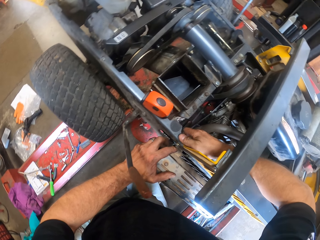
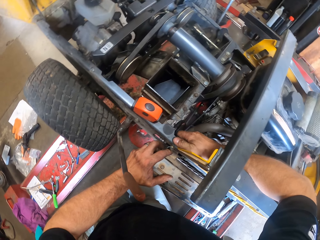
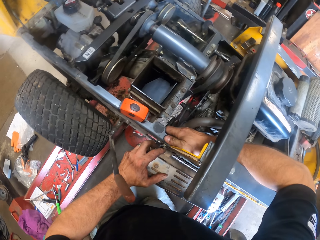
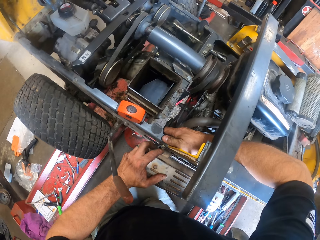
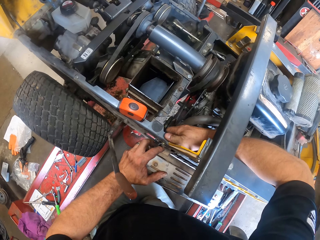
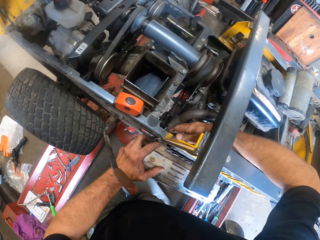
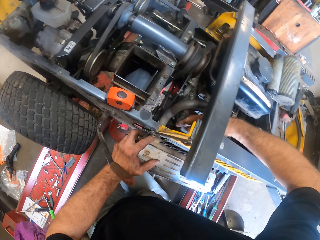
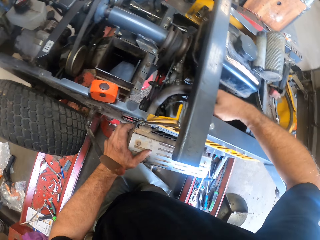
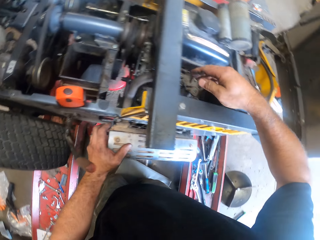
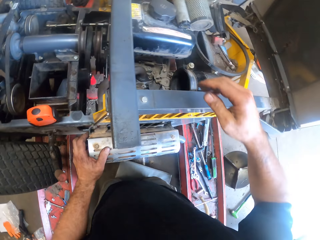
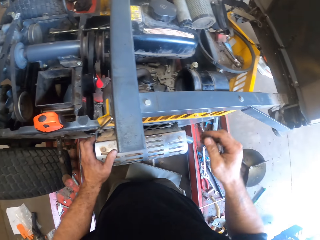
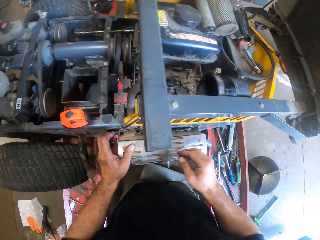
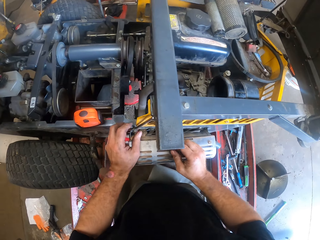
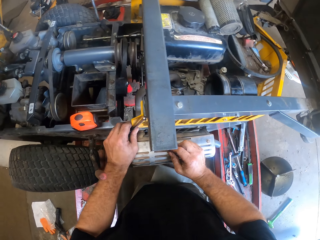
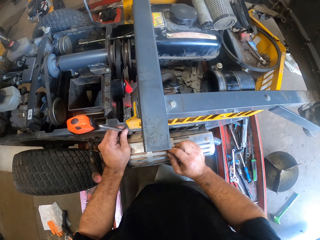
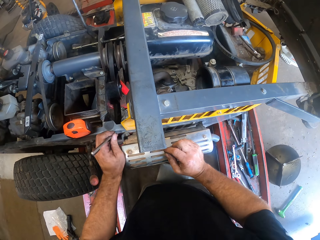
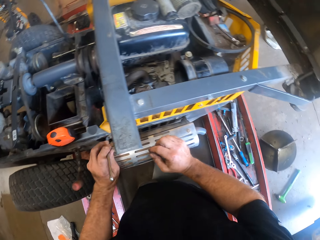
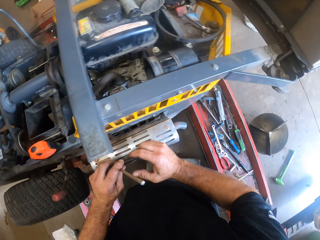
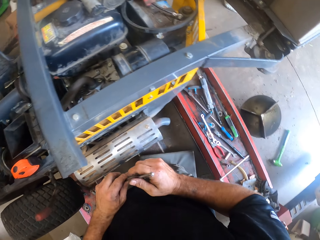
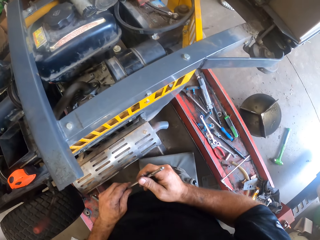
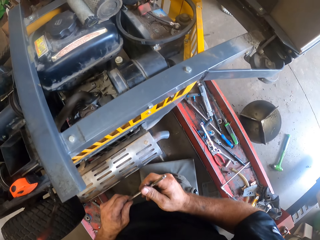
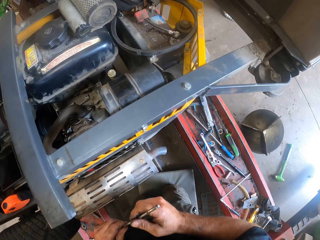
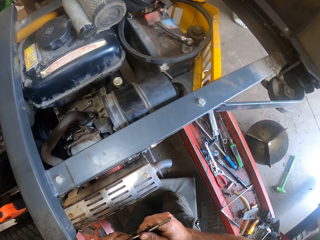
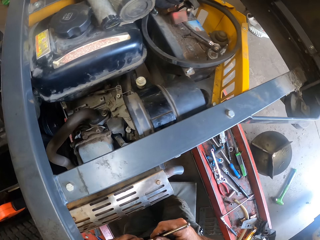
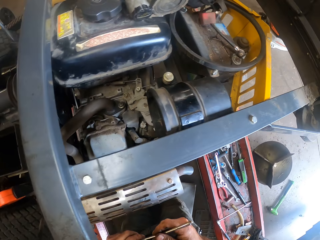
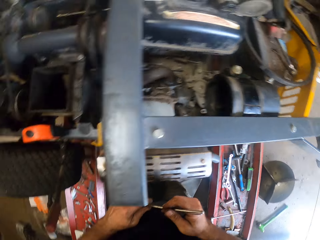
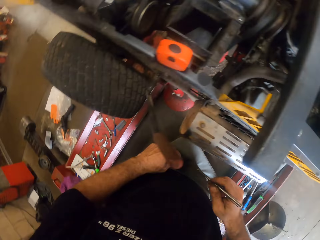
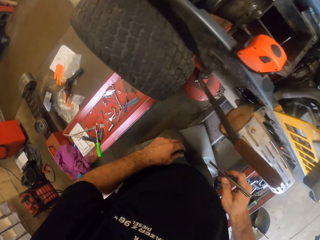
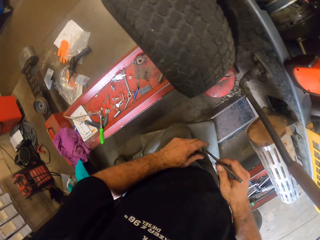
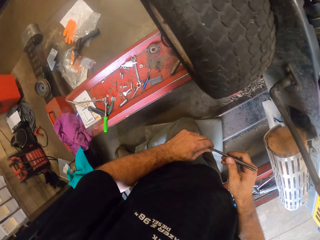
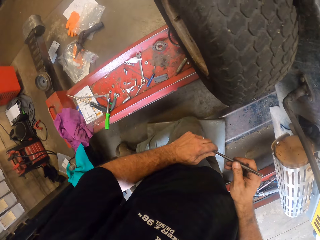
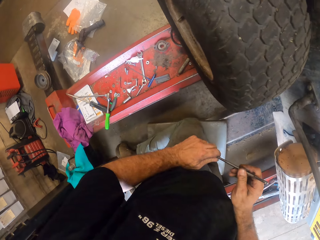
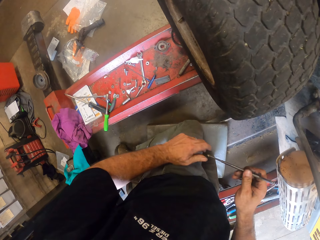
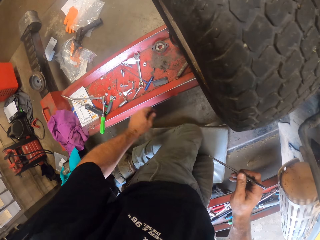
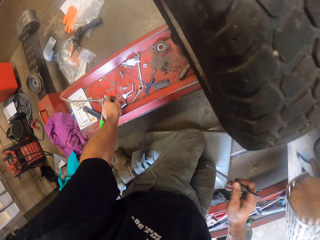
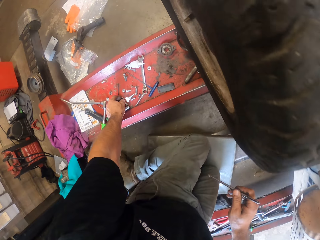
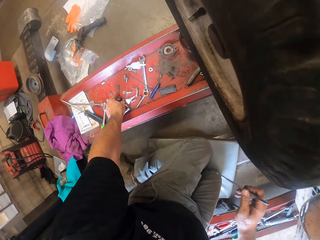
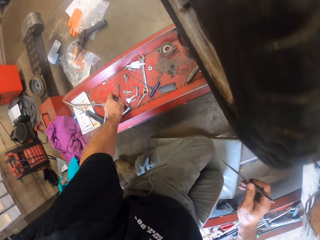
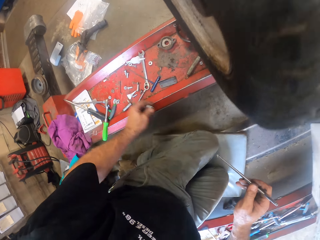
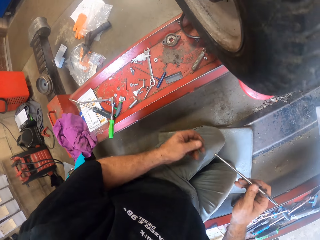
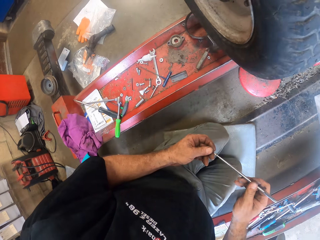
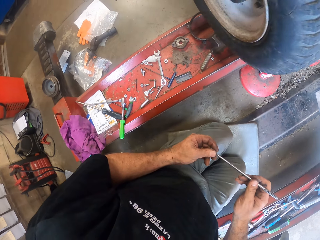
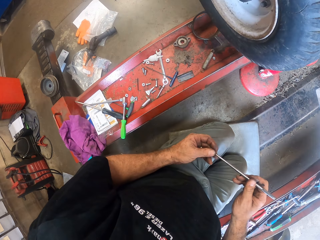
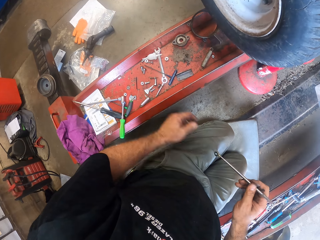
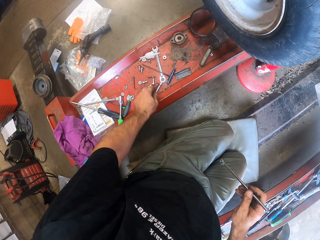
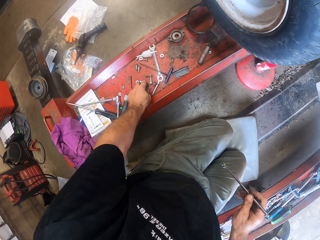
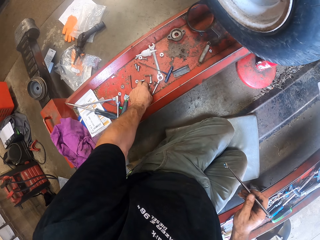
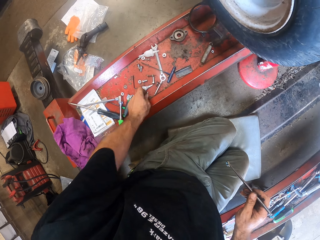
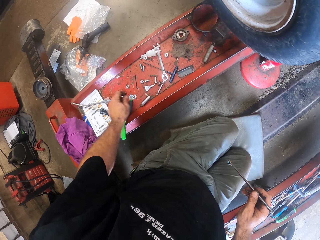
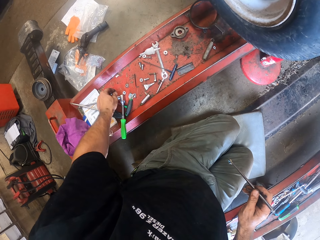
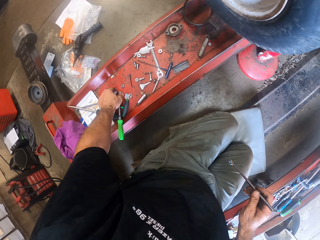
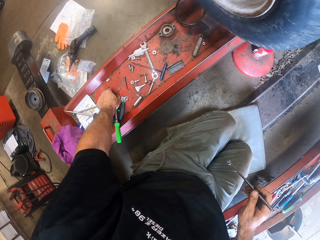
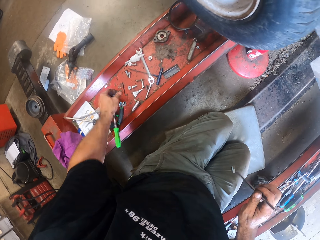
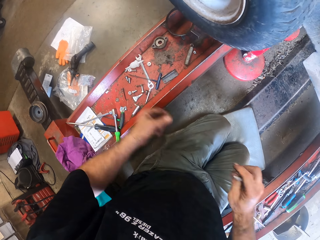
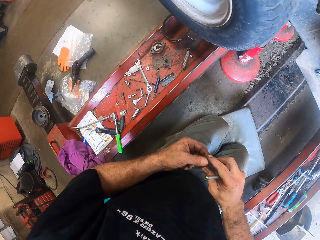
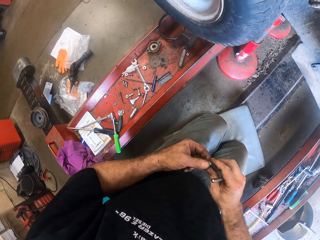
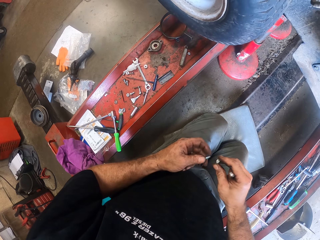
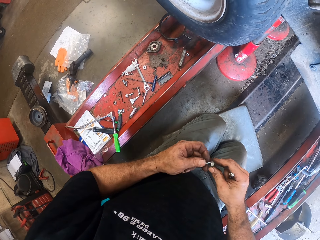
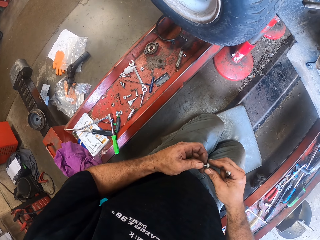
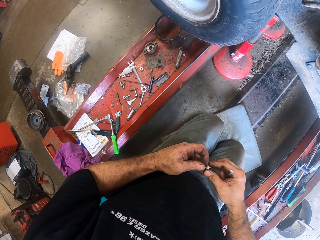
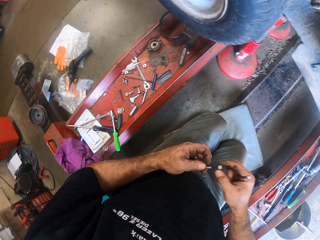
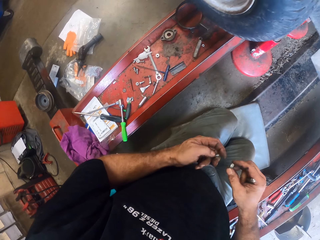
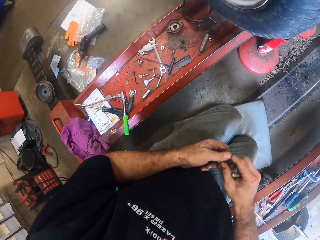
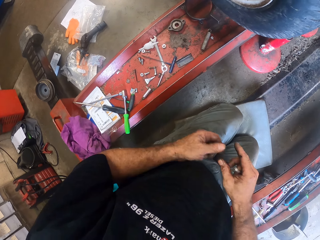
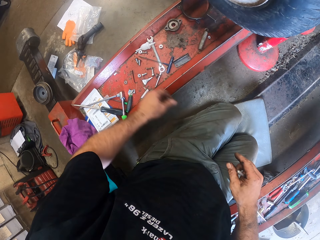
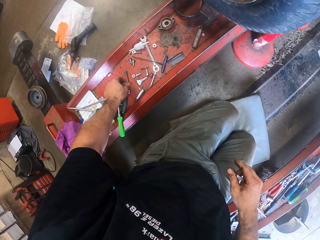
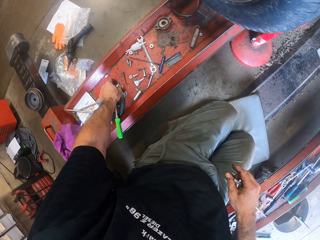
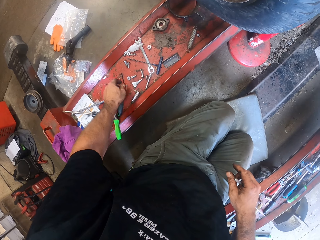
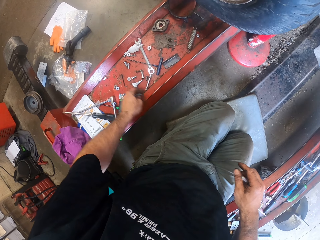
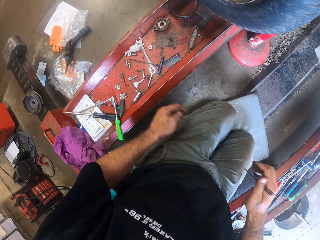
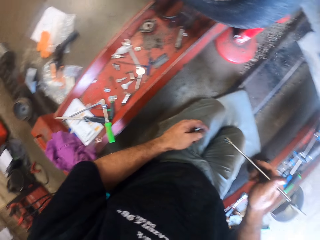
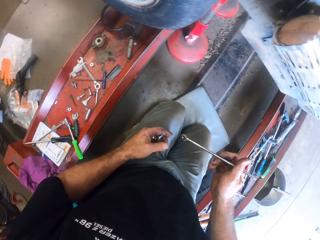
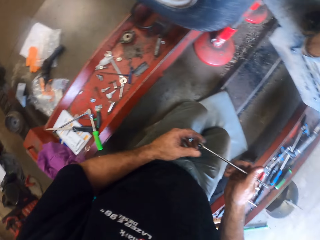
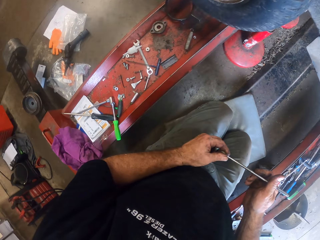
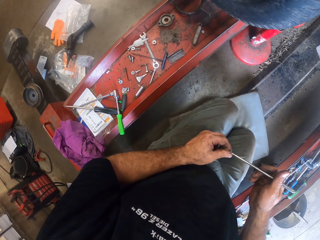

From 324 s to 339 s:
The camera wearer removes a picker from the lawn mower with his left hand. He looks around. He picks up a bolt on the rail with his left hand. He attaches the bolt to the picker. He touches a bolt on the rail with his left hand. He picks up another bolt on the rail with his left hand. He fixes the bolt to the nut. He drops back the bolt on the rail.

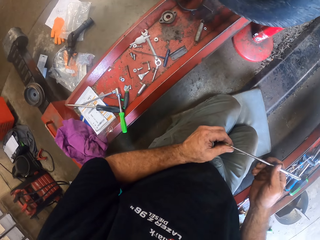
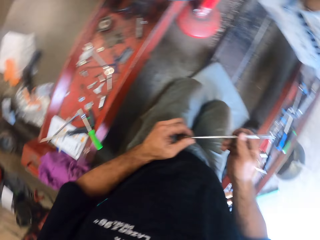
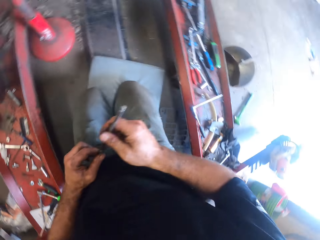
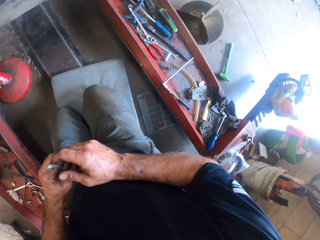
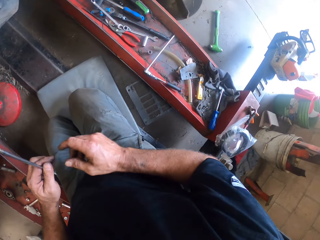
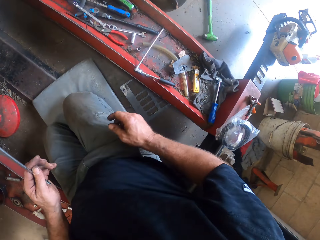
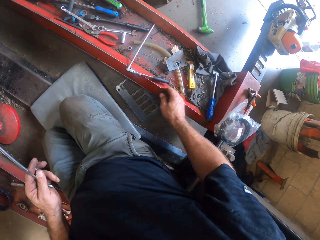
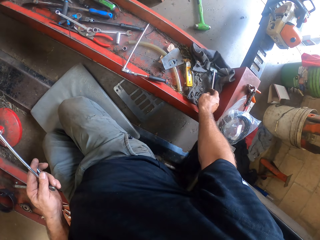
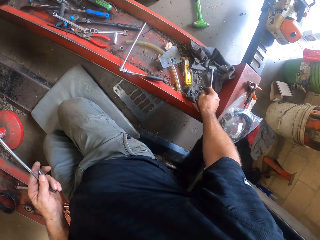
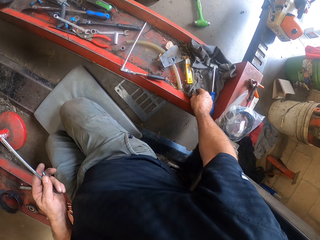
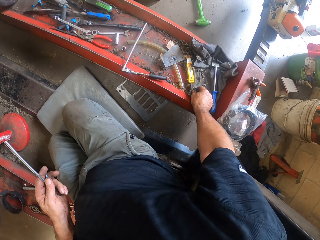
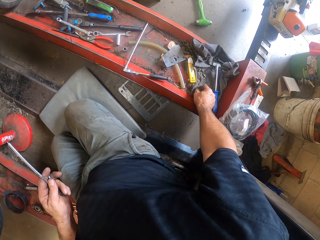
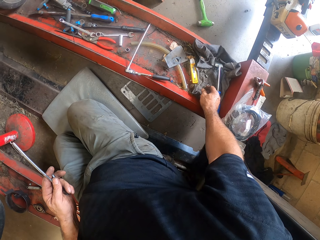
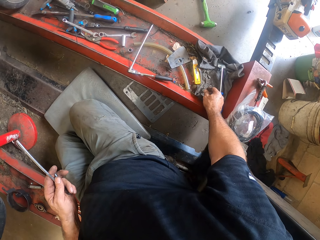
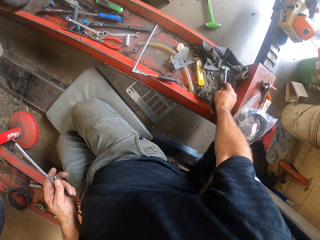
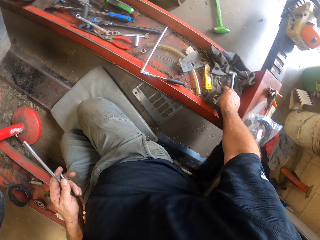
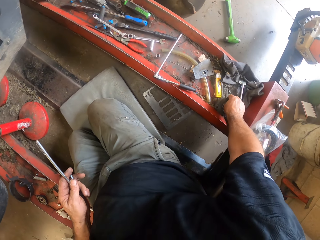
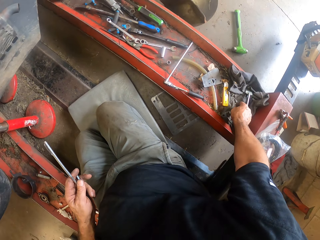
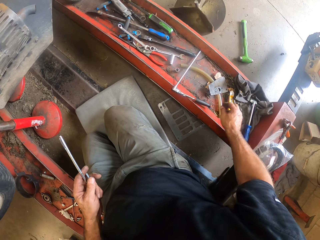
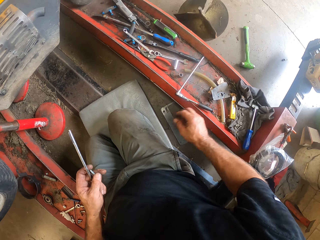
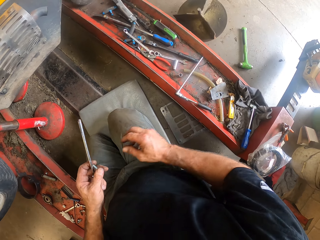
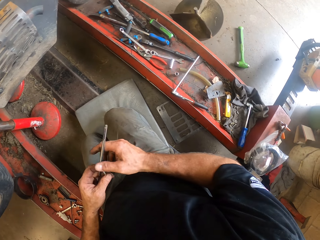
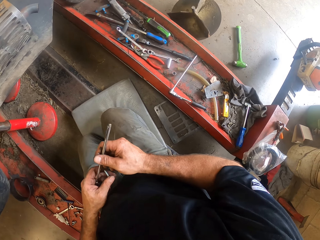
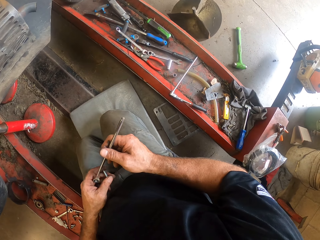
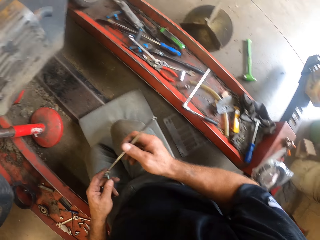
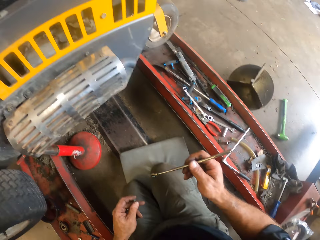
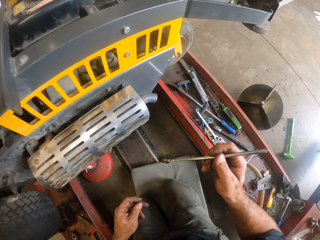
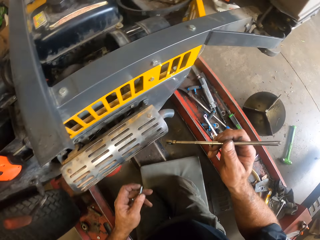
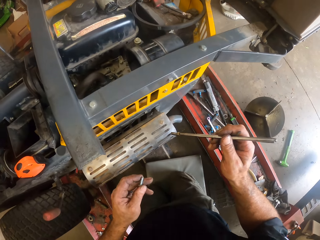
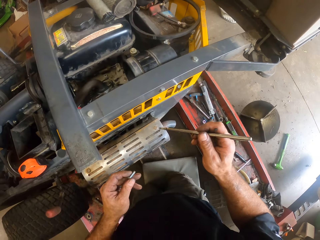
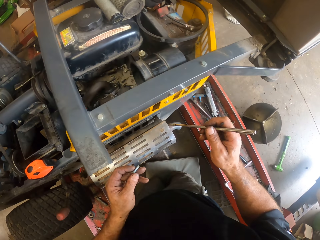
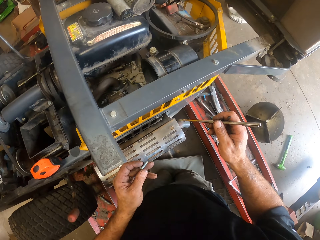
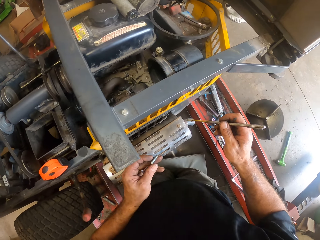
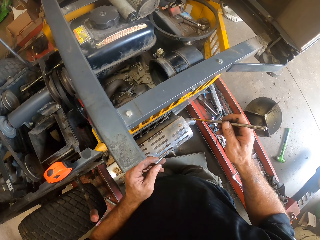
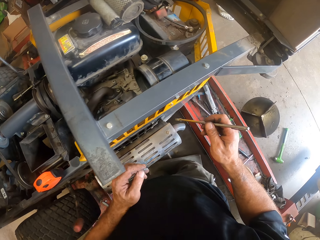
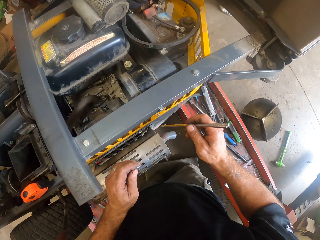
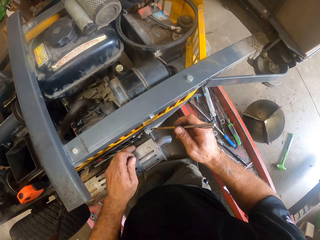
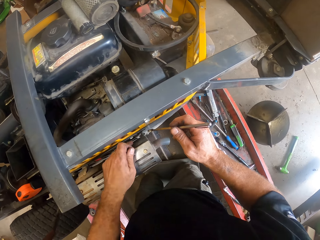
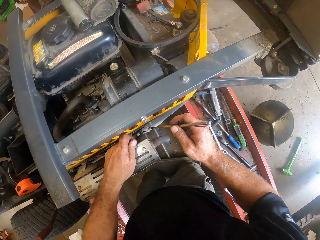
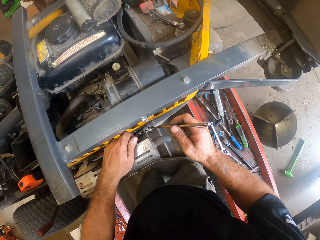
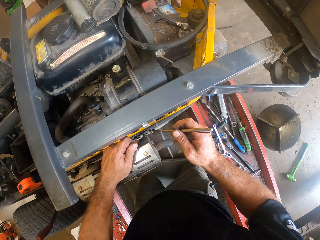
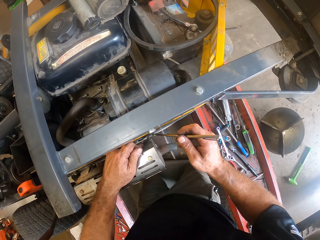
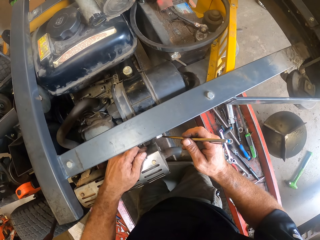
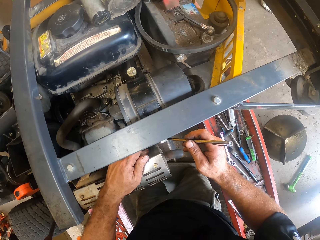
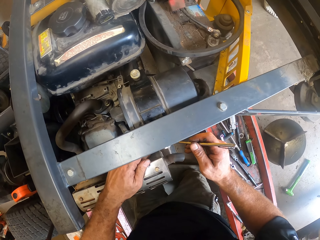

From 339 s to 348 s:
The camera wearer touches the bolt on the picker. He looks around. He touches some bolt on the rail with his right hand. He fixes a lawn mower.
